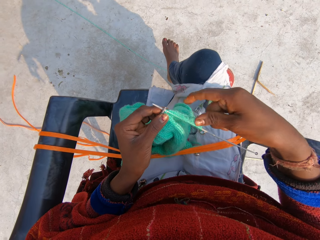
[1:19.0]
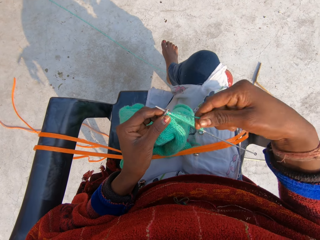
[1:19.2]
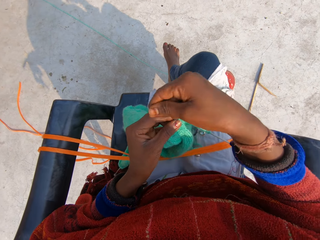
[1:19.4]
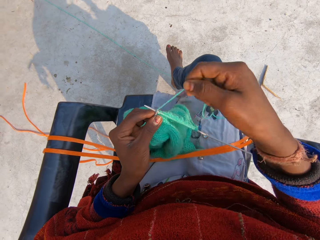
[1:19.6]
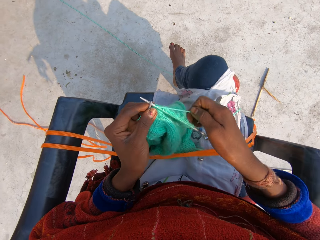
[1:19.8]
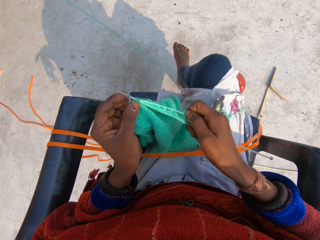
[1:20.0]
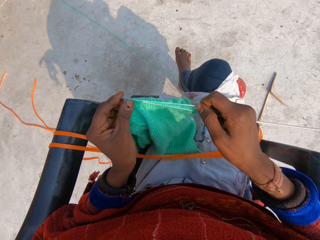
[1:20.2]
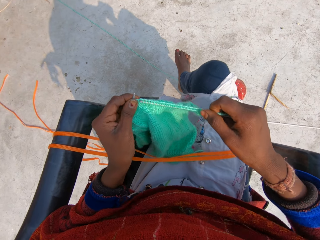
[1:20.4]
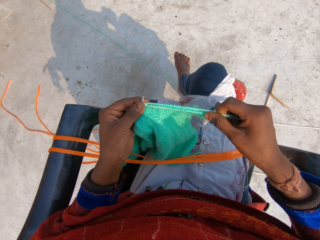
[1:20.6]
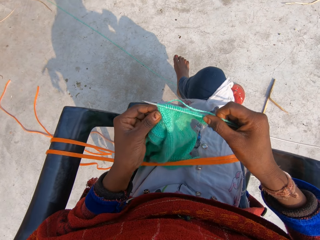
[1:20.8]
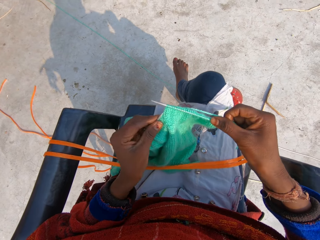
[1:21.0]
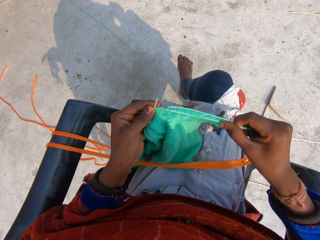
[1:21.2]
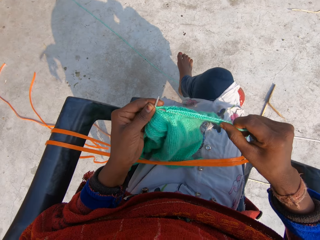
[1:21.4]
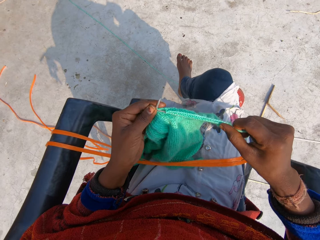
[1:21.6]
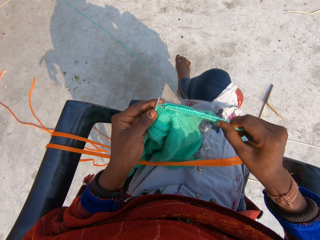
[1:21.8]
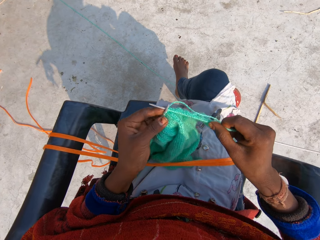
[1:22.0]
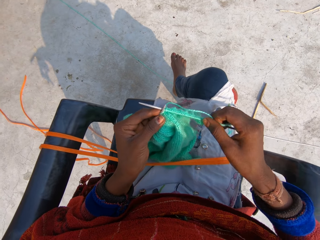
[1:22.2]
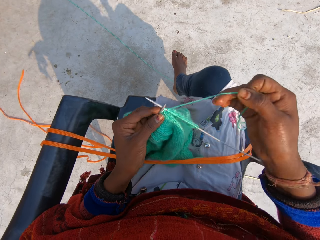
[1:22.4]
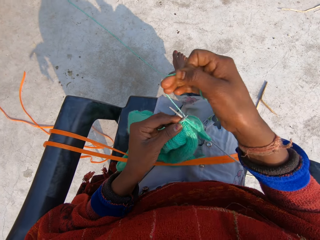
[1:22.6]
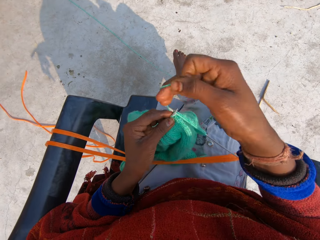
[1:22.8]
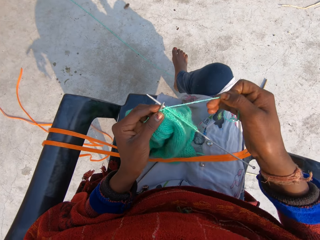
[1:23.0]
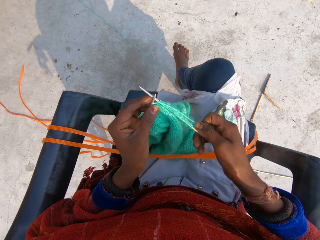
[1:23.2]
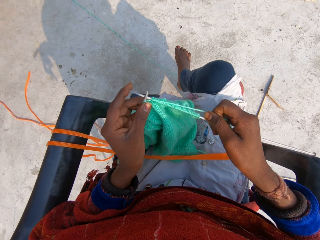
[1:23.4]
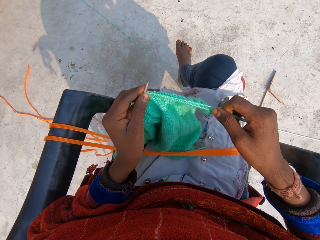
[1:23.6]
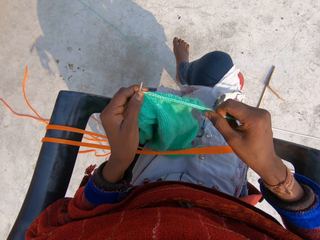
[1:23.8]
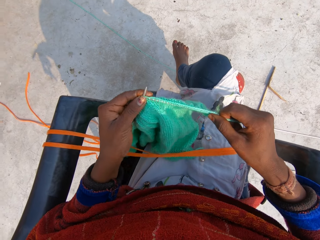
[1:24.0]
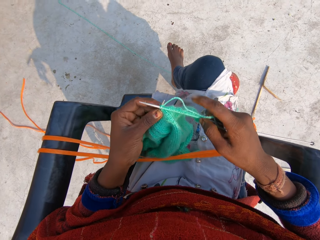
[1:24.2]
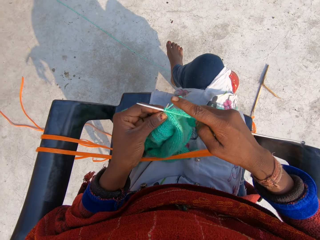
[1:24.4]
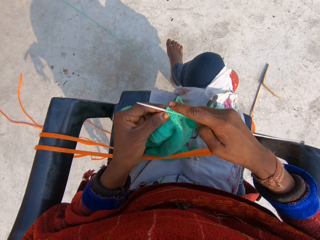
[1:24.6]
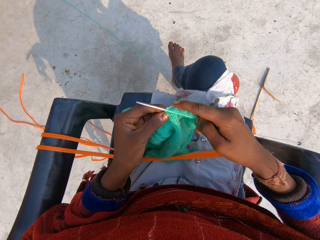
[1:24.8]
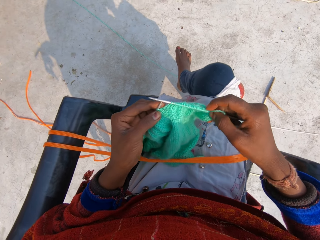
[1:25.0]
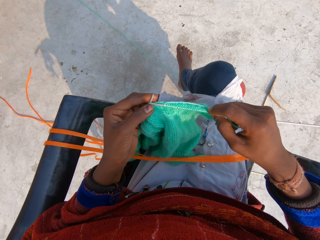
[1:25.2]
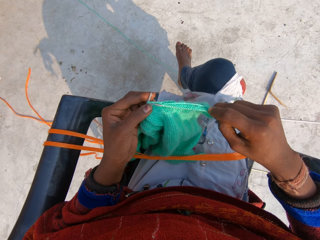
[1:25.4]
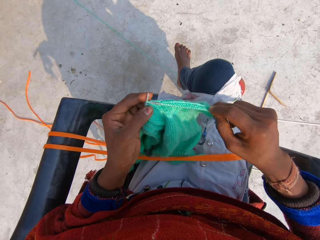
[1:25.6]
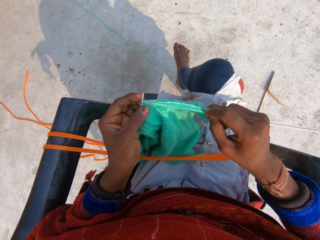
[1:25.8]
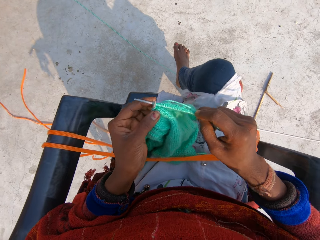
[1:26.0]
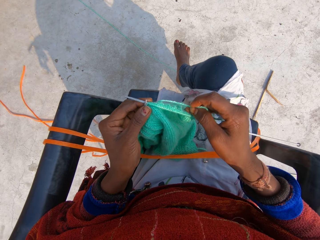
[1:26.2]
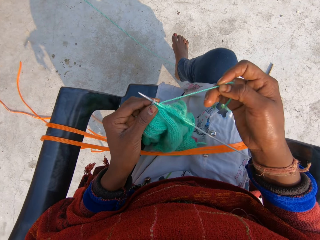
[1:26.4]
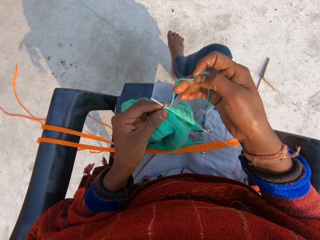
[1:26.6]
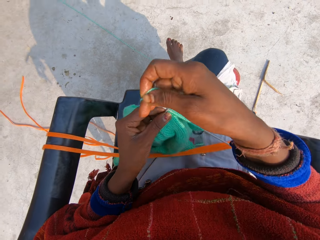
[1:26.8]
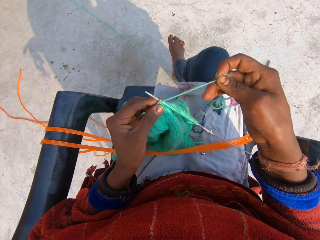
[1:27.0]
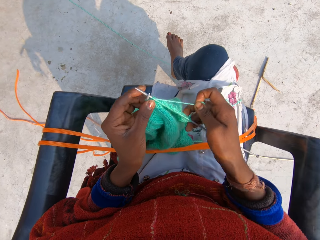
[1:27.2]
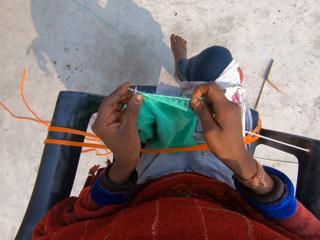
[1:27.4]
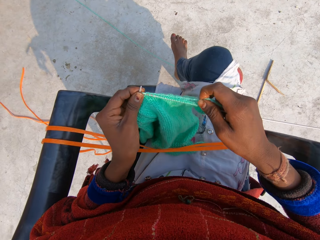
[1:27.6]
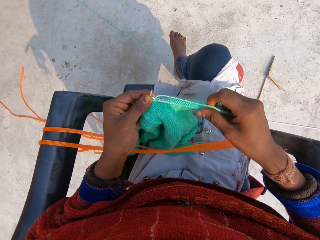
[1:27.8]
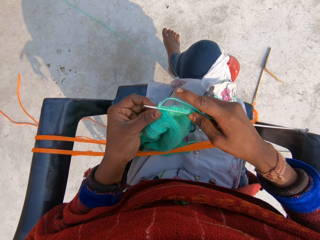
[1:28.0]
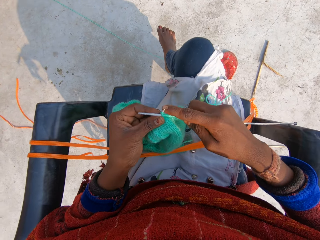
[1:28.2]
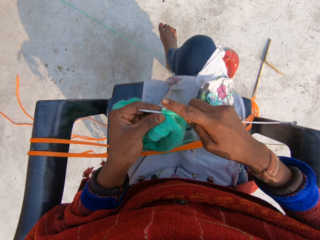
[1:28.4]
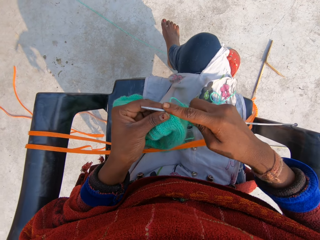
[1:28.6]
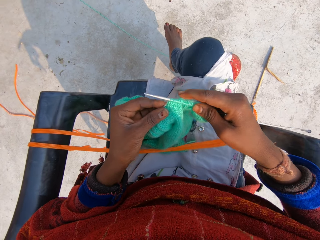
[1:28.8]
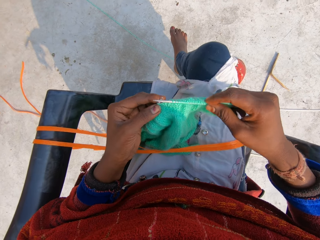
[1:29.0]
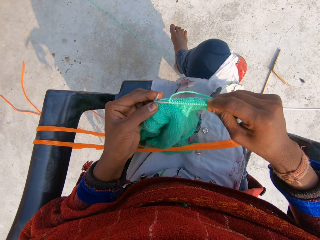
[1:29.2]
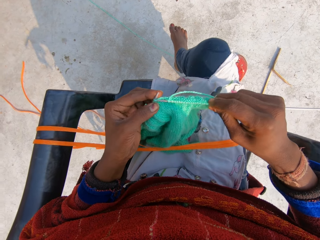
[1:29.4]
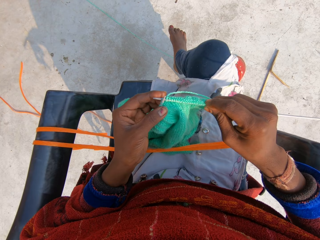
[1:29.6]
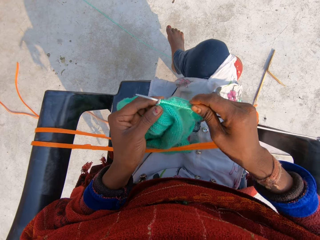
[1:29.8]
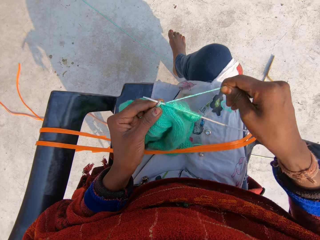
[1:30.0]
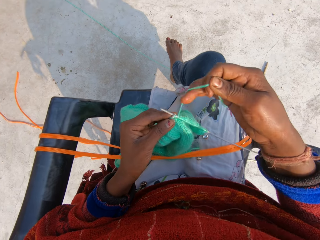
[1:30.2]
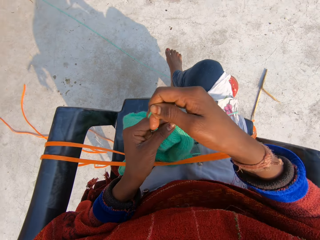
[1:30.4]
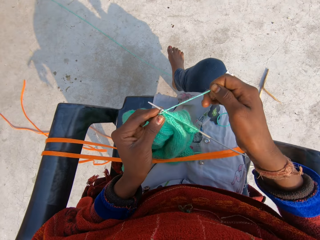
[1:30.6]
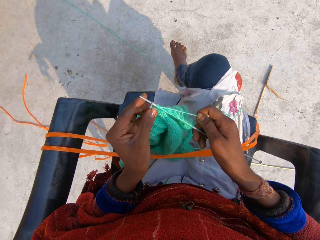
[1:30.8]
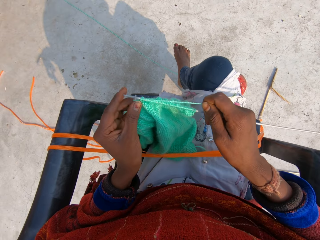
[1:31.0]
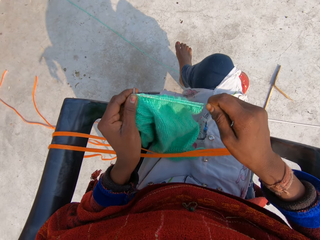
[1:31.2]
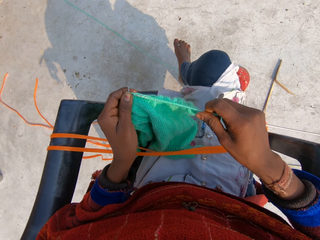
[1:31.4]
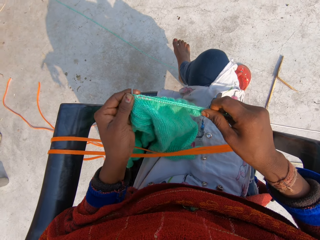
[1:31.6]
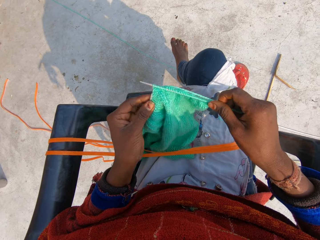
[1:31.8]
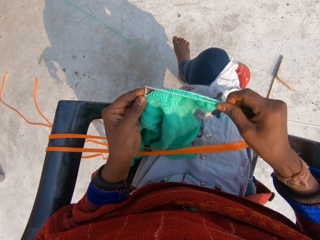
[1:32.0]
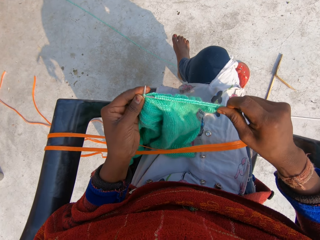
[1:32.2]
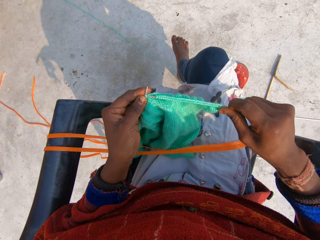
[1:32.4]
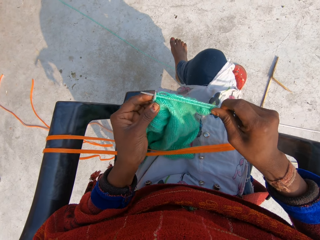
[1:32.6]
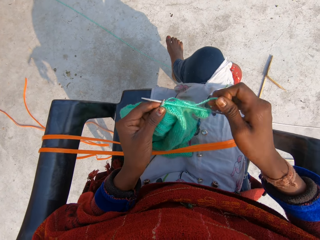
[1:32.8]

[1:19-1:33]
The camera wearer holds the thread. They roll the thread around the crochet. They sew the sweater. They roll the thread around the crochet. They sew the sweater. They continue to knit blue material. They roll the thread around the crochet. They sew the sweater. They continue to knit the blue material. They roll the thread around the crochet. They sew the sweater.

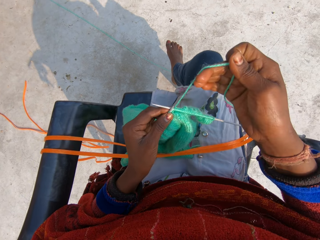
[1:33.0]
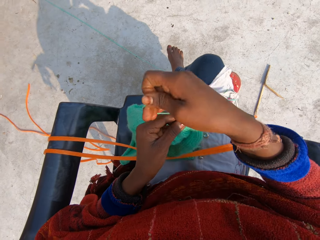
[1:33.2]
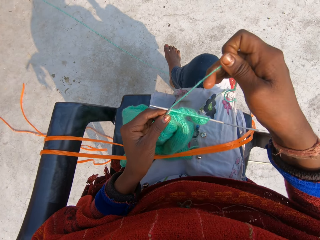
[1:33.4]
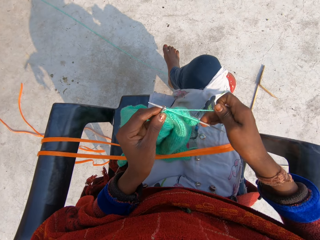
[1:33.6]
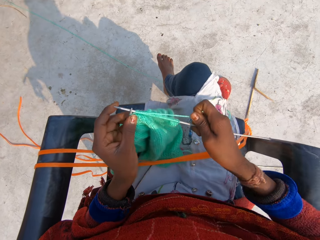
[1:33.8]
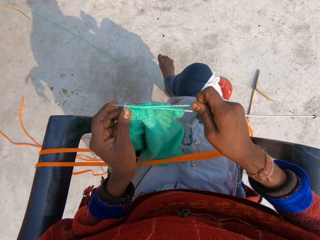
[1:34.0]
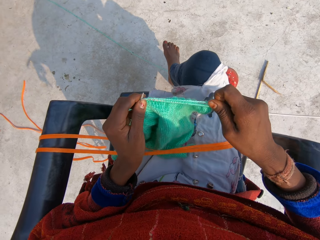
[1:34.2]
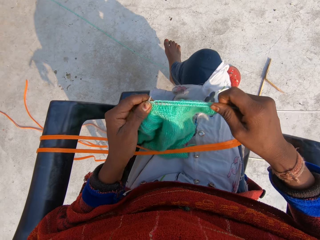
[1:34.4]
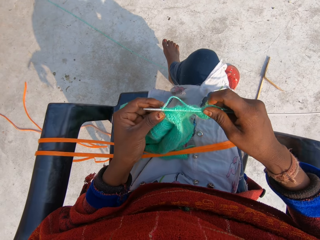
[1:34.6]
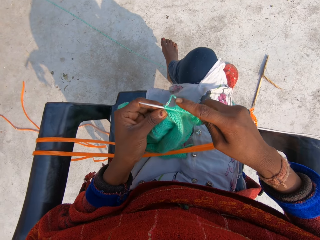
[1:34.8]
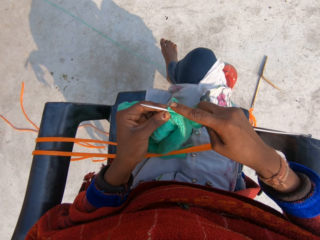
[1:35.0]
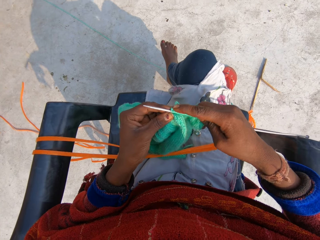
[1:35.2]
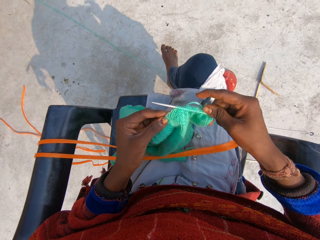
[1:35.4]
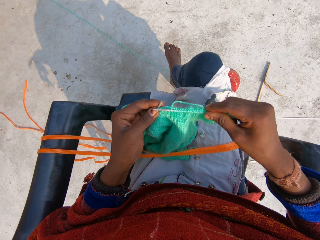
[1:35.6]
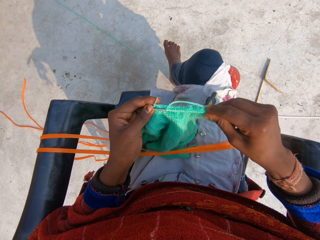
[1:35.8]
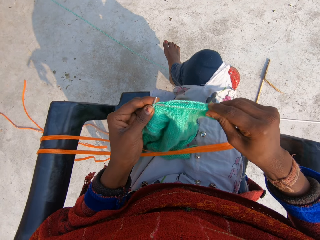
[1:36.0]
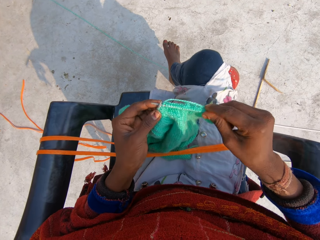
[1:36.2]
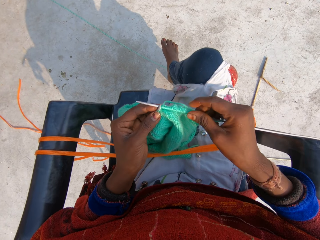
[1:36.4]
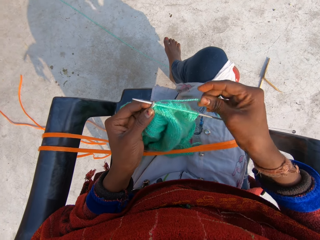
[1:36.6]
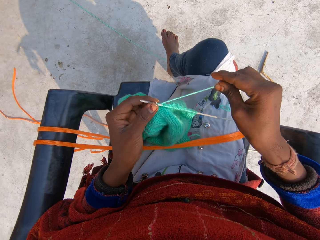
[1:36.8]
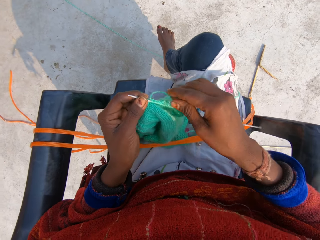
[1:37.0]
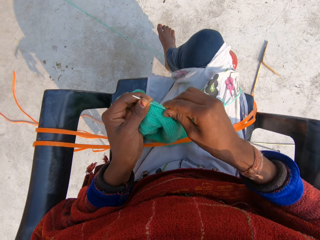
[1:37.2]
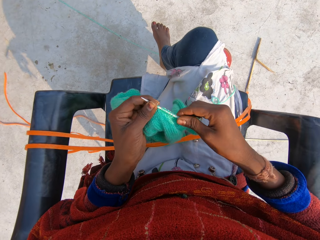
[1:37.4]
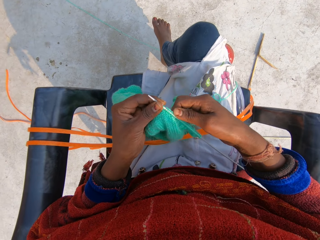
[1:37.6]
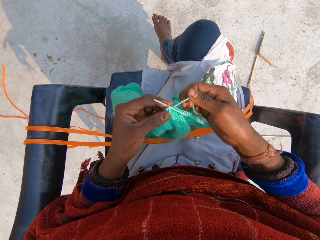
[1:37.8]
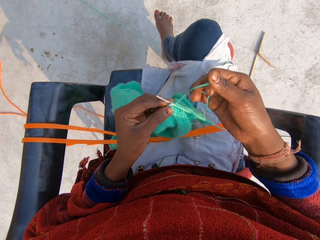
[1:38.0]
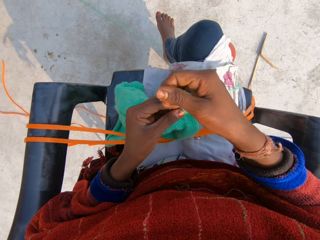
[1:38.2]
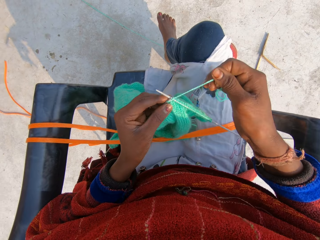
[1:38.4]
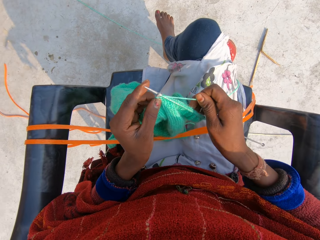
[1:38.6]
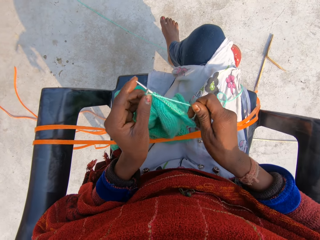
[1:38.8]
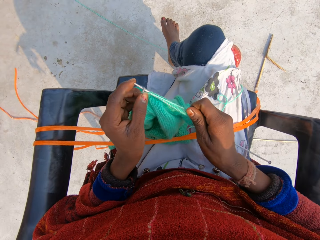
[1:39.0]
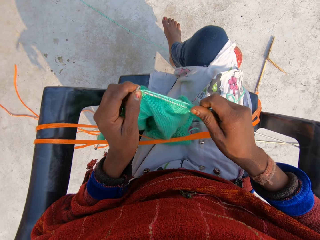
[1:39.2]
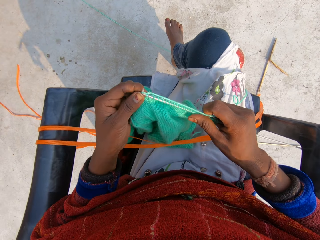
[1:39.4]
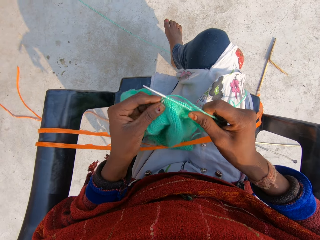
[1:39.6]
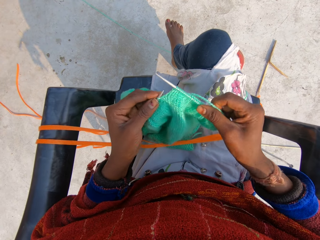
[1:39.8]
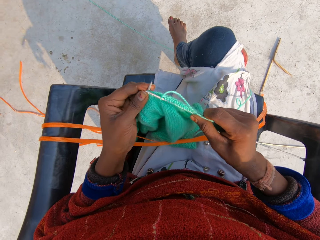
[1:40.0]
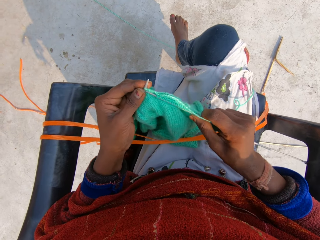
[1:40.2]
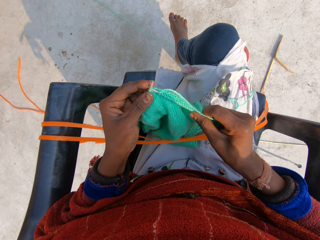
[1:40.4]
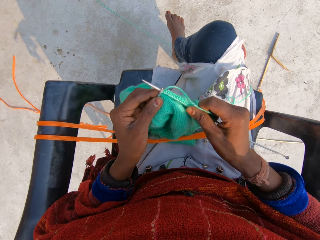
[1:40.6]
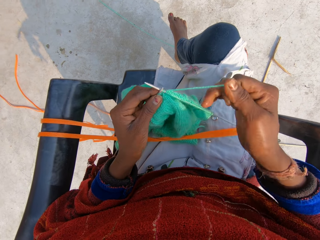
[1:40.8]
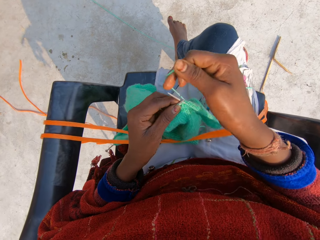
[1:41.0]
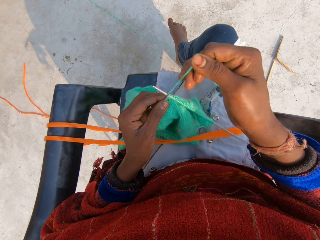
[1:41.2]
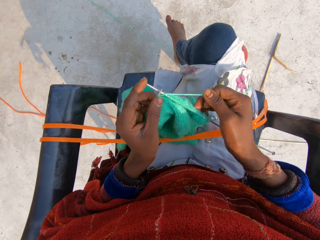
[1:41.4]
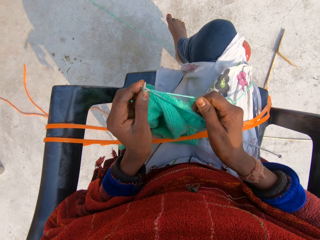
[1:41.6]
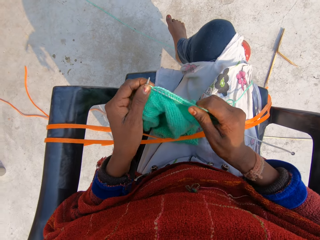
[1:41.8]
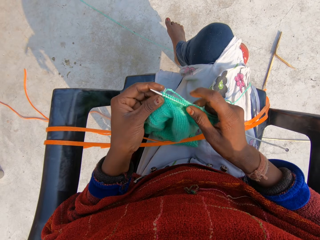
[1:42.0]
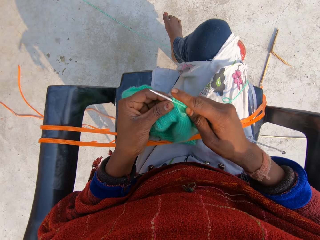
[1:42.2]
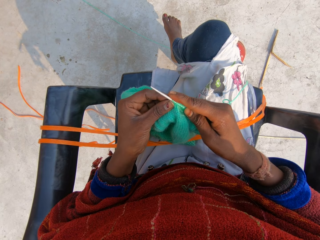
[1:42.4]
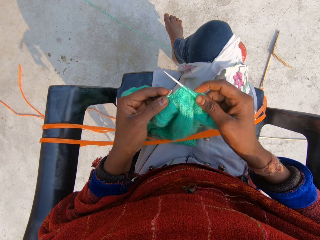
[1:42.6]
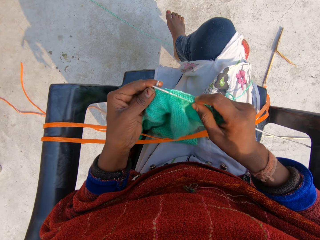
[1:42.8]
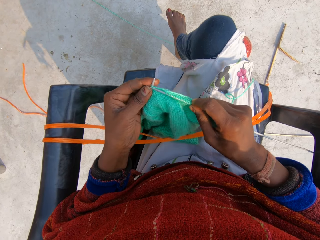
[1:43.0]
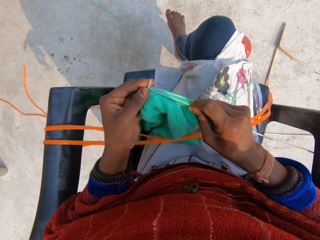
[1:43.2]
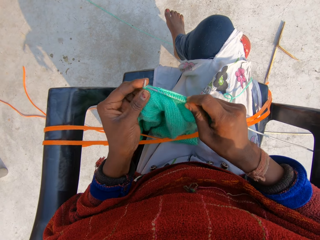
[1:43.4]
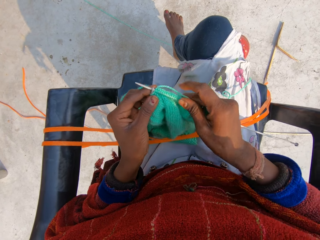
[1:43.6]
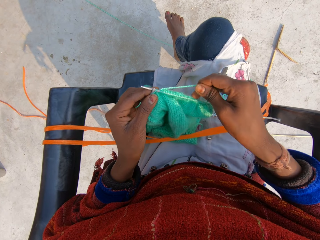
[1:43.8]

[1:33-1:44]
The camera wearer rolls the thread around the crochet. They sew the sweater. They move the sweater together. They hold the thread. They roll the thread around the crochet. They sew the sweater. They roll the thread around the crochet. They sew the sweater.
